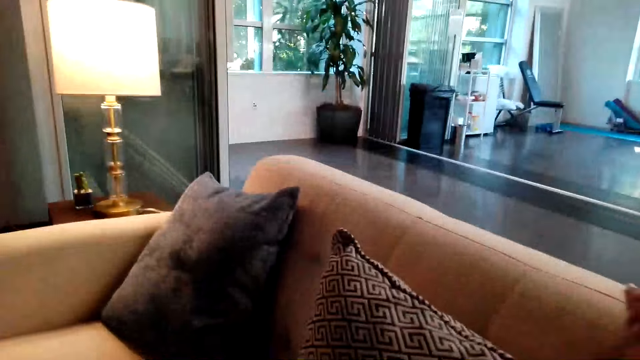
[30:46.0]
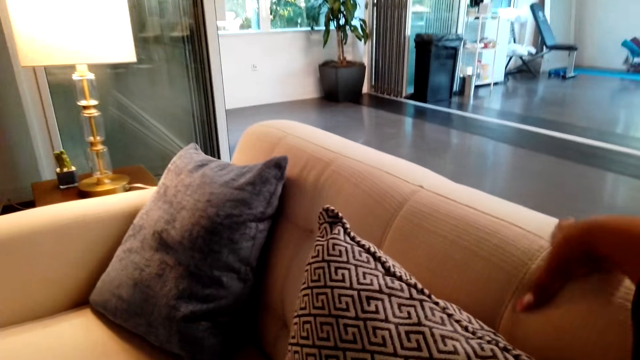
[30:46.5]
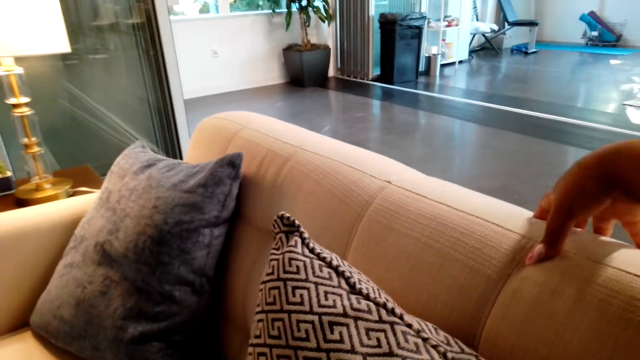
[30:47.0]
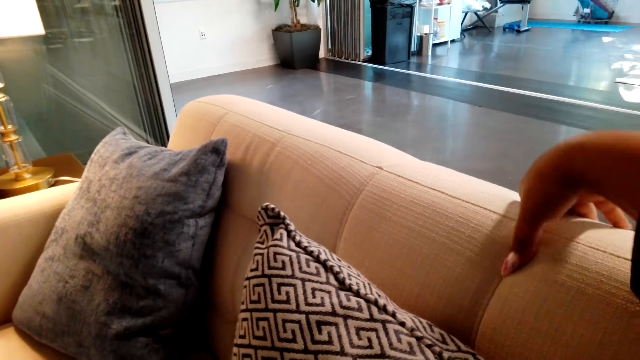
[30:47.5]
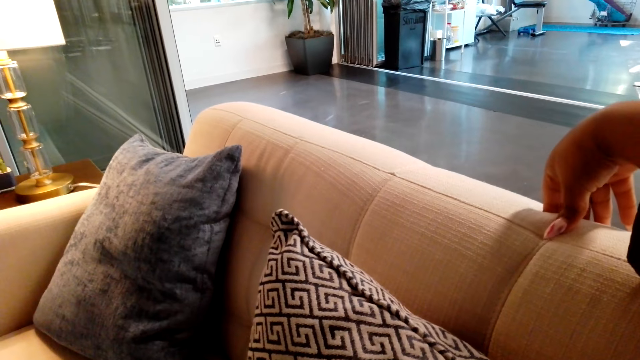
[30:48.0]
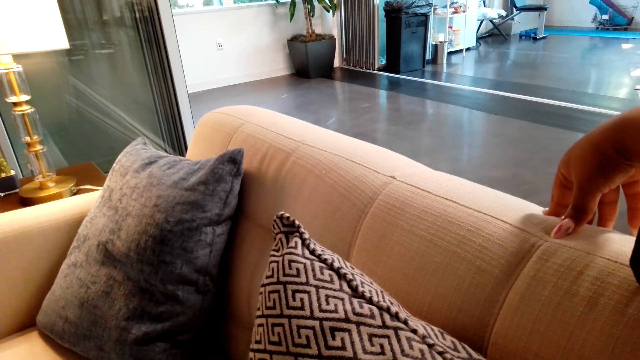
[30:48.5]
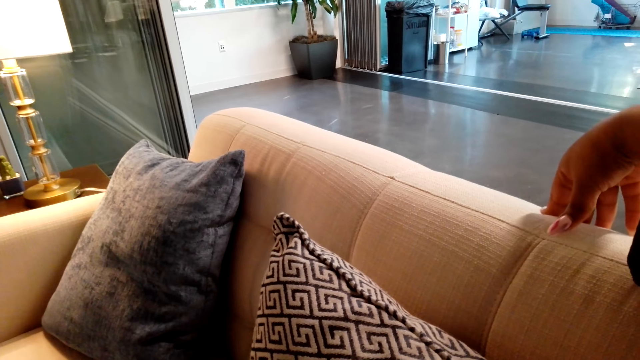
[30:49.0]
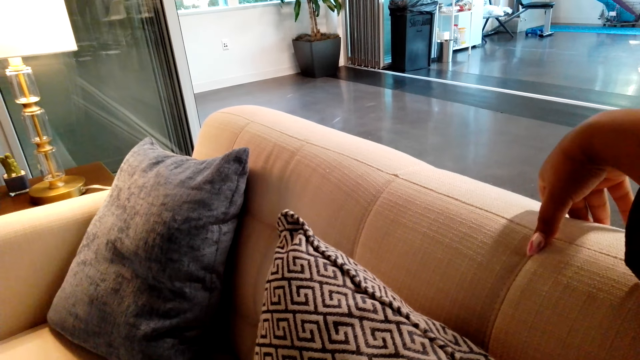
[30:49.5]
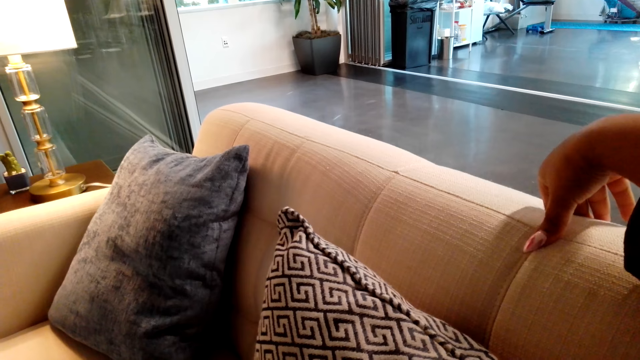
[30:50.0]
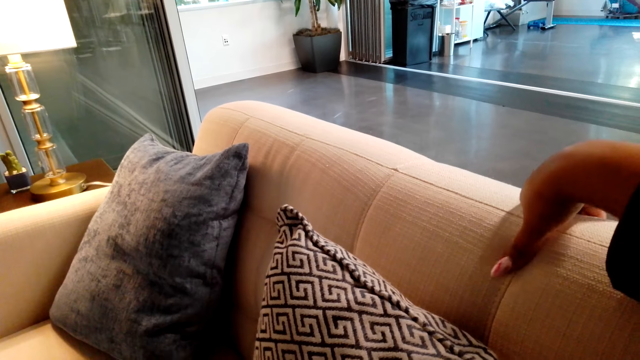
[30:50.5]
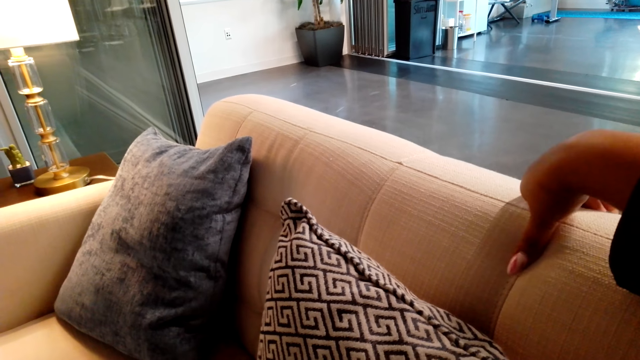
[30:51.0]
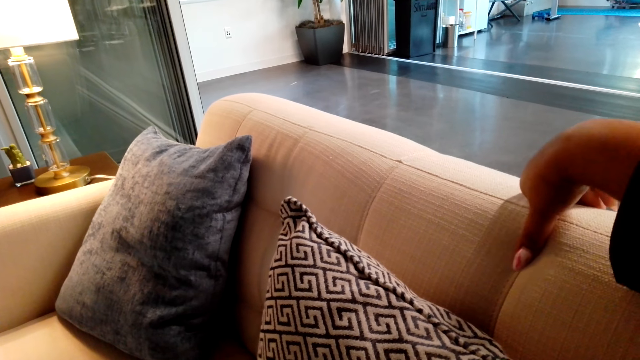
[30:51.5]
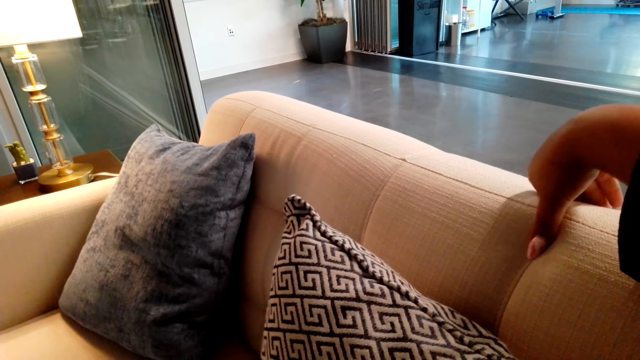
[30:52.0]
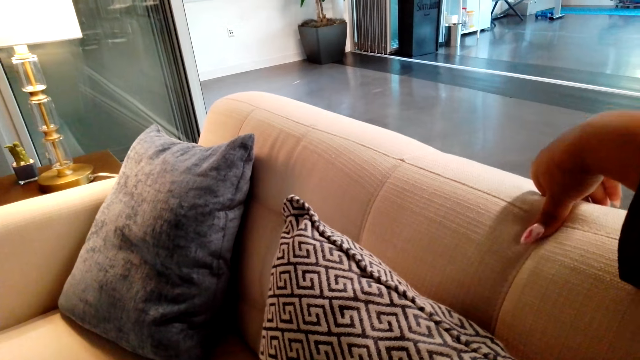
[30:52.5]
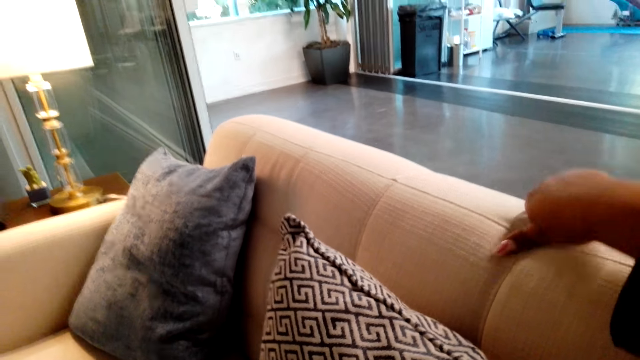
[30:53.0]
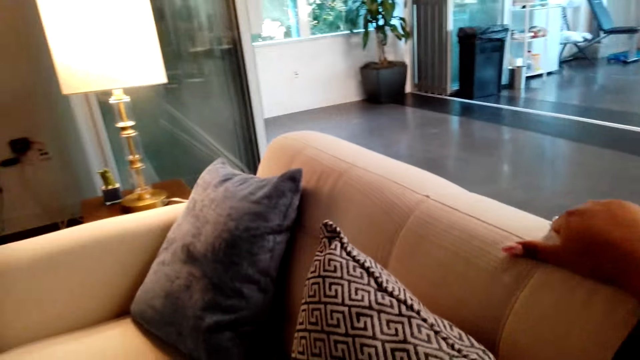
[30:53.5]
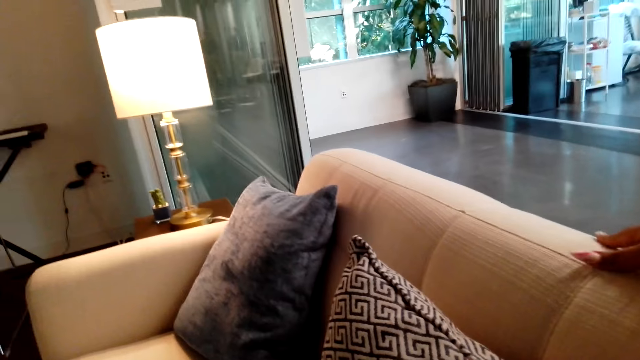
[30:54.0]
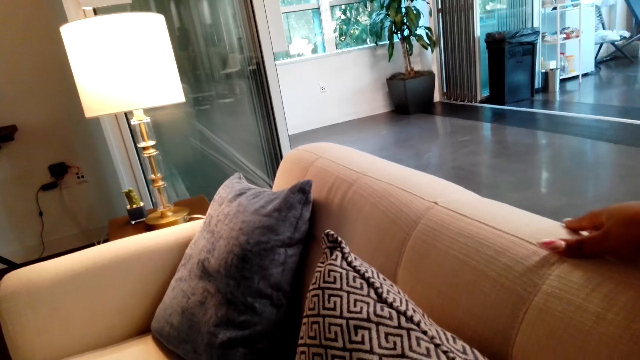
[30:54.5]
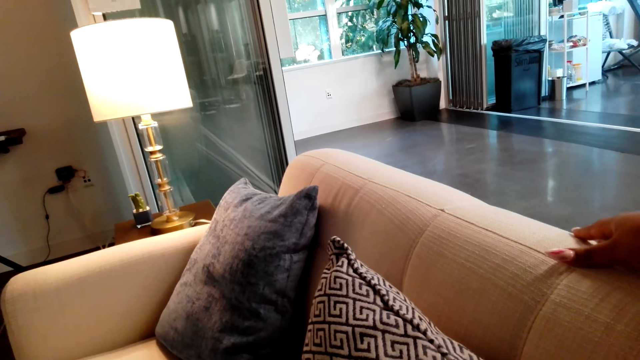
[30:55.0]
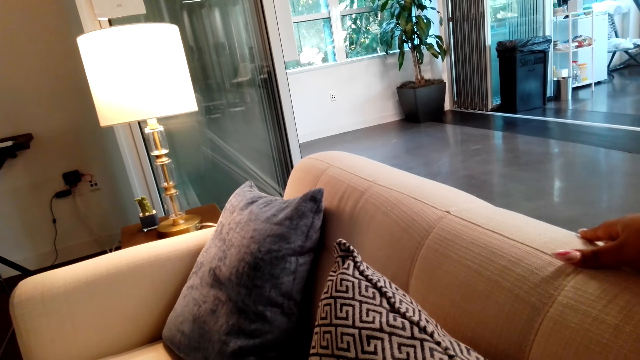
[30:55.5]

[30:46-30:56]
The camera wearer touches a chair with her right hand.

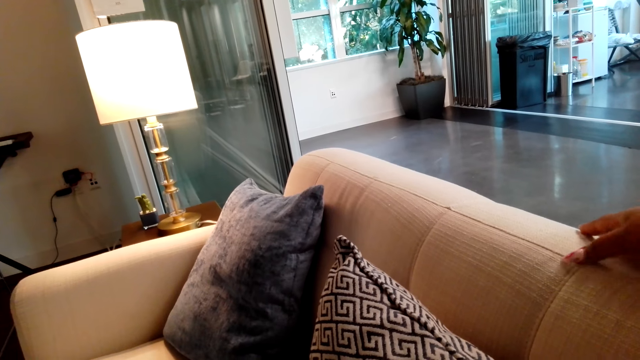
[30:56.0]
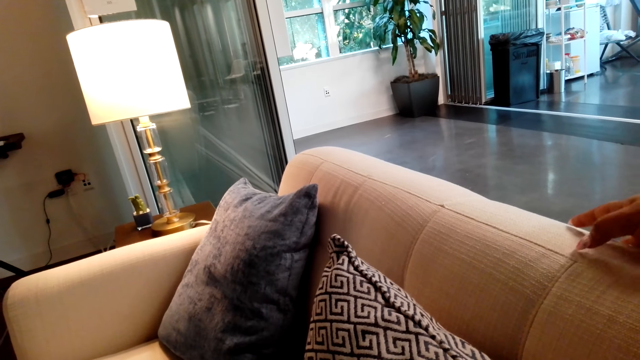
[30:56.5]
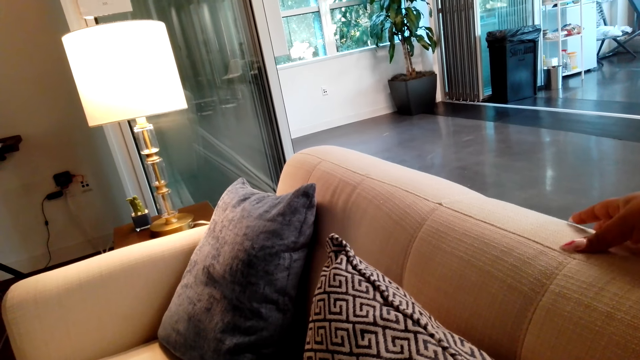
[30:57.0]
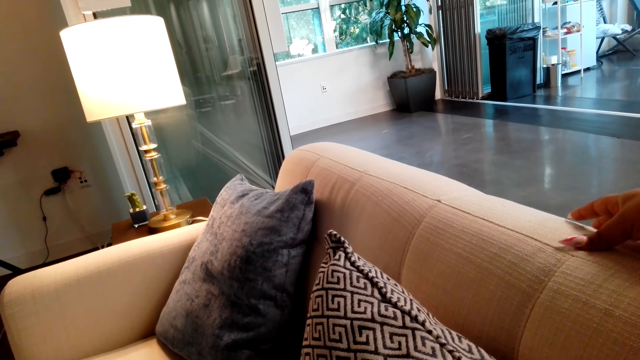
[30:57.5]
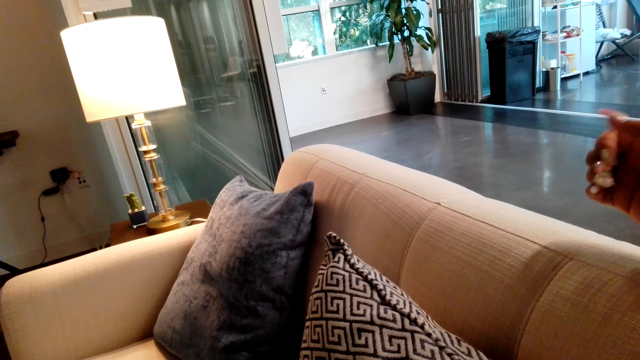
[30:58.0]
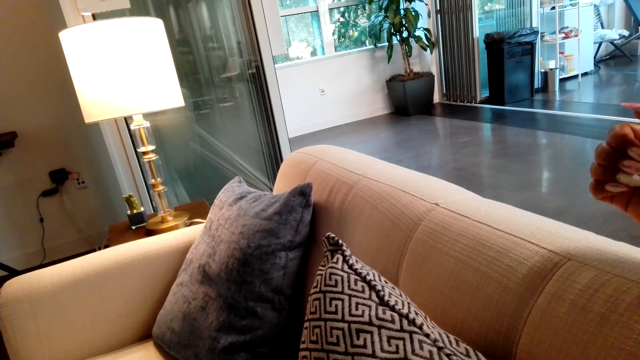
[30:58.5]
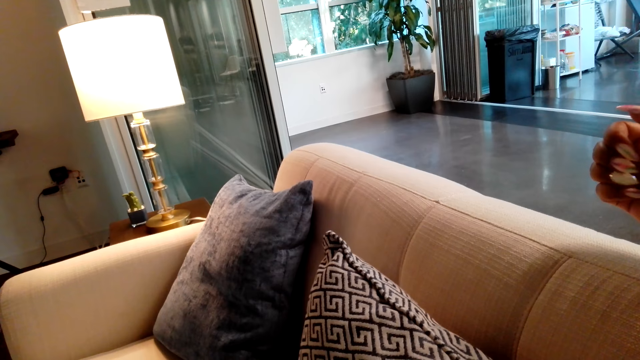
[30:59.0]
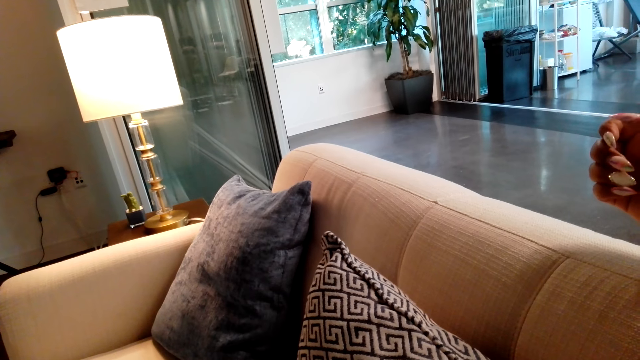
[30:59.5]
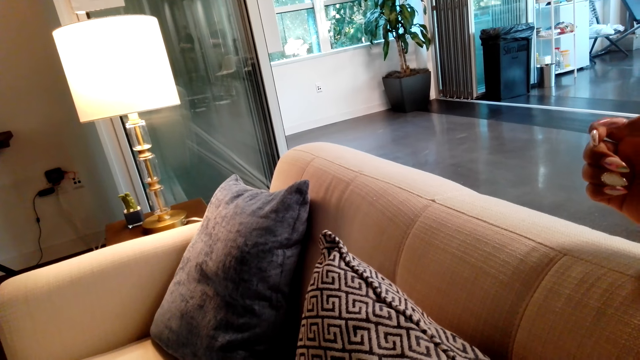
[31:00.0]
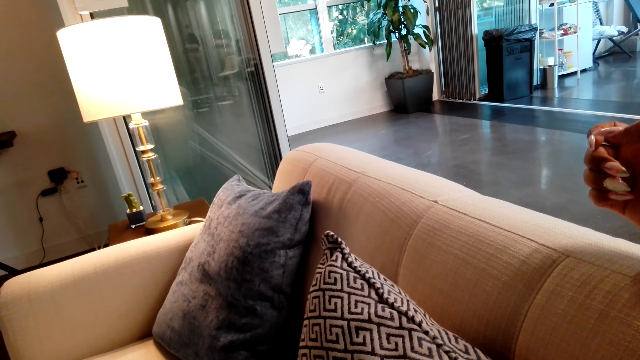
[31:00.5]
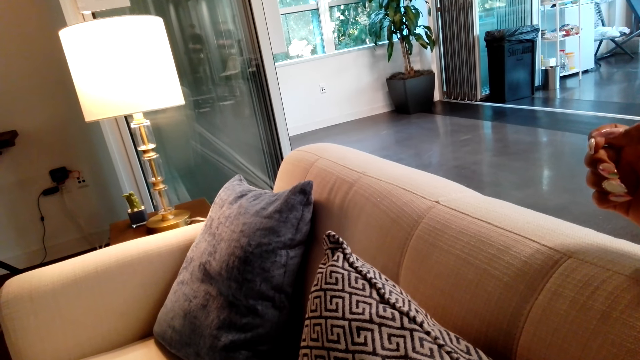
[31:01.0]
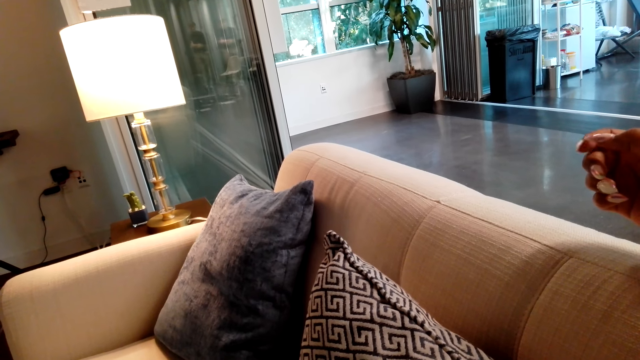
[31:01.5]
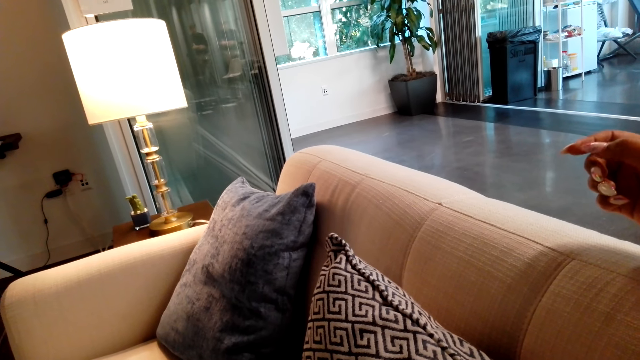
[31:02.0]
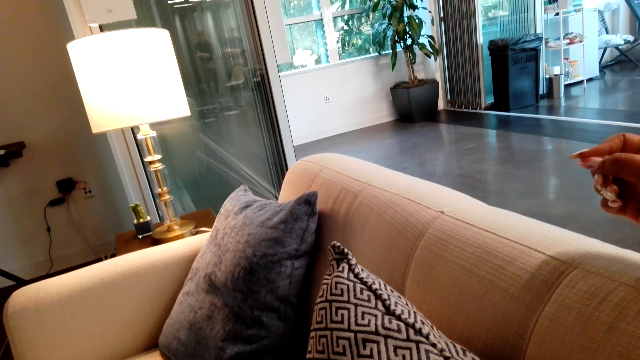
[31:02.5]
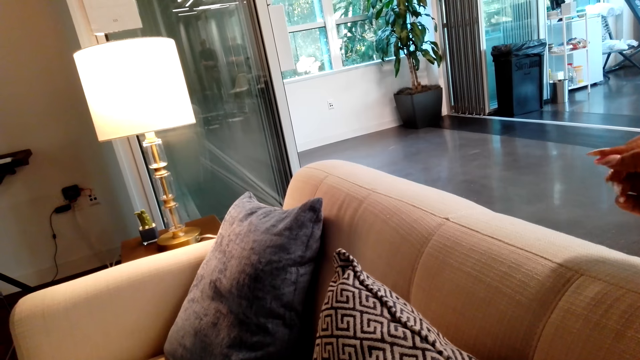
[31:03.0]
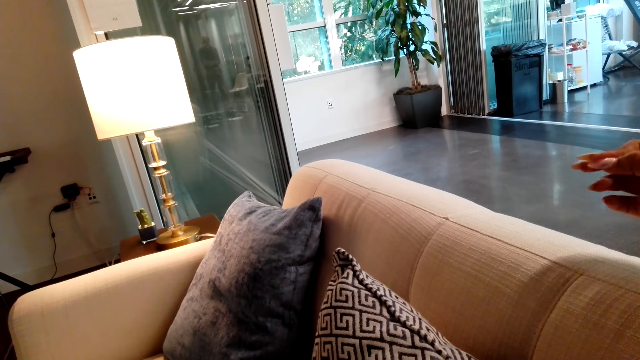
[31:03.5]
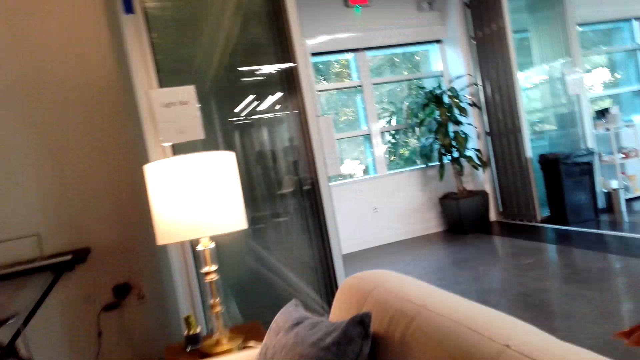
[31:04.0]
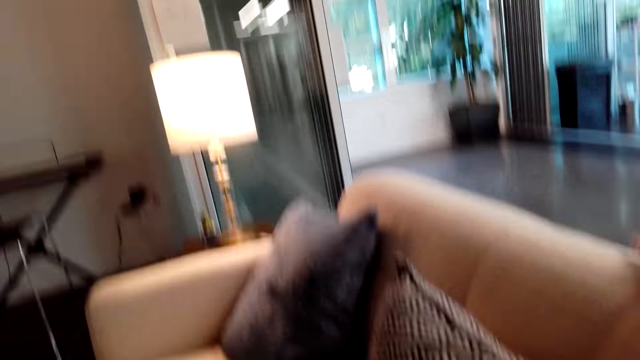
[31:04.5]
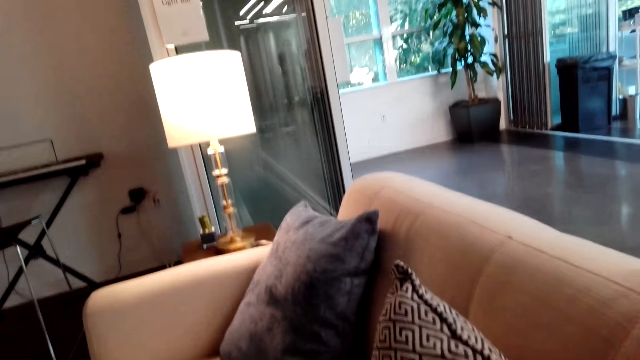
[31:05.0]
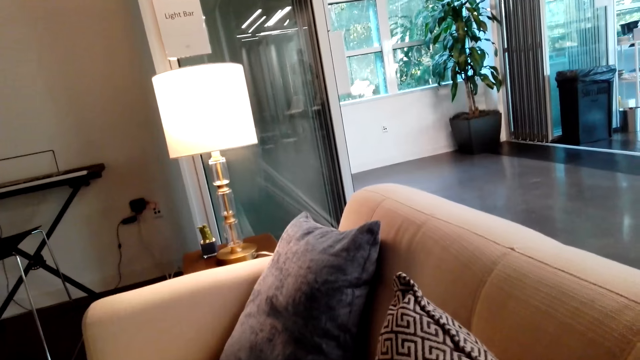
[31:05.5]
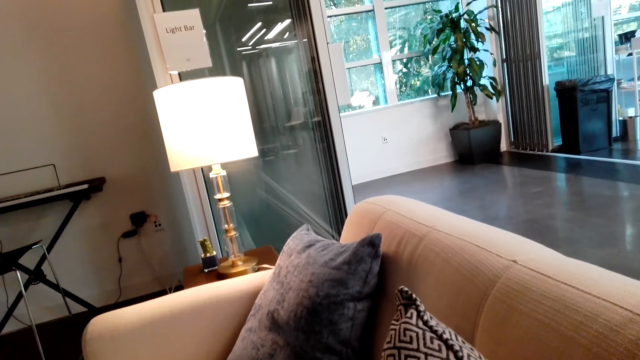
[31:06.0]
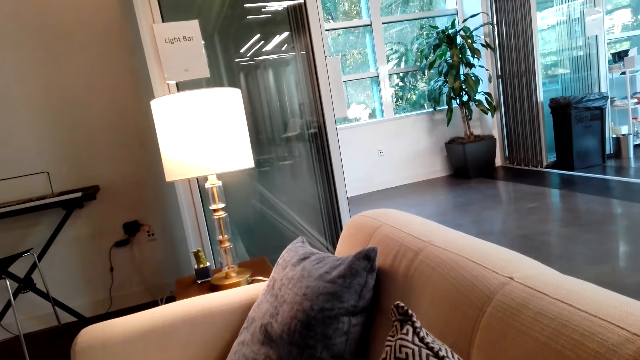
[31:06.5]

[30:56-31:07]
The camera wearer folds her right fingers. She holds the fingers of the right hand. She talks on the mobile phone and looks around the room.
